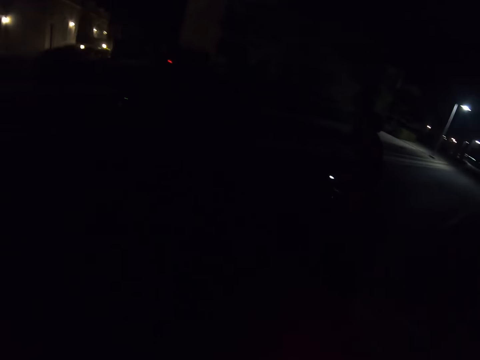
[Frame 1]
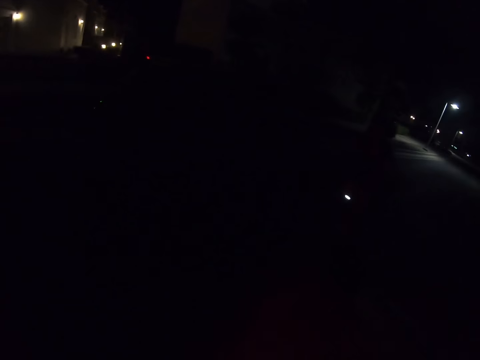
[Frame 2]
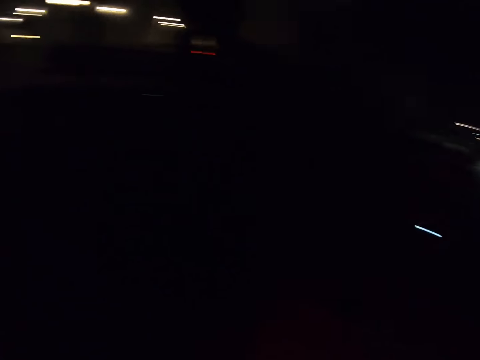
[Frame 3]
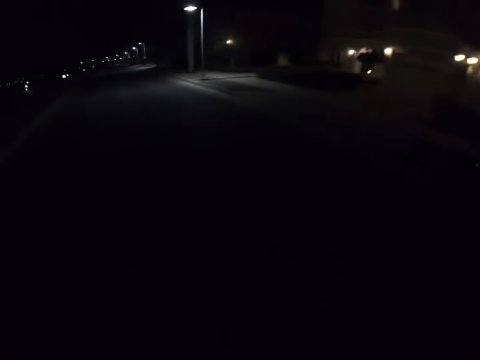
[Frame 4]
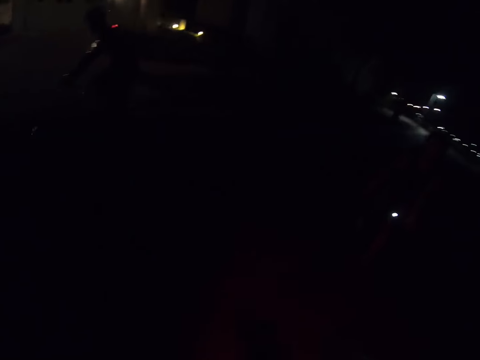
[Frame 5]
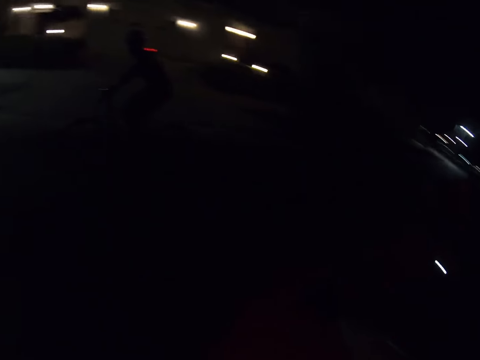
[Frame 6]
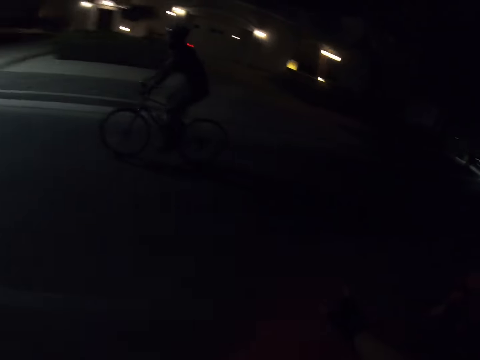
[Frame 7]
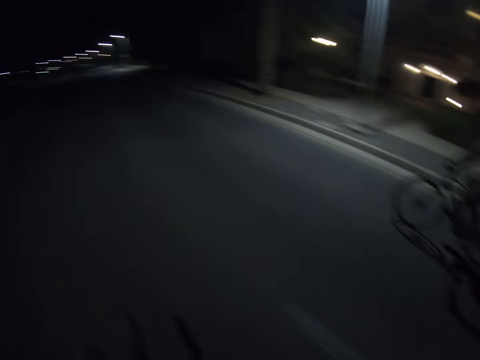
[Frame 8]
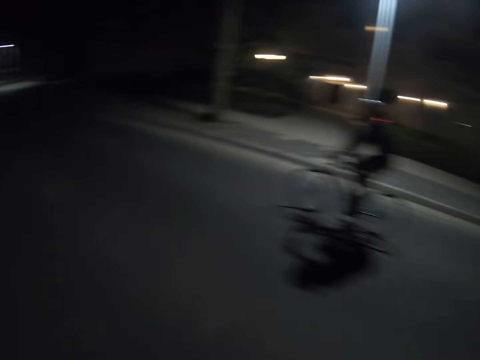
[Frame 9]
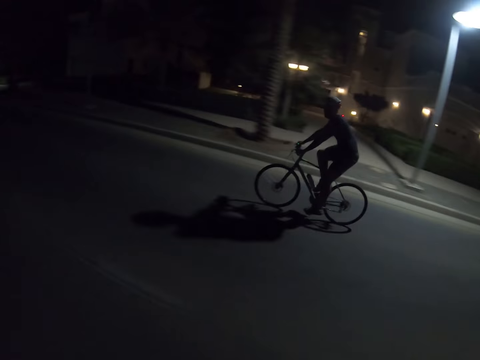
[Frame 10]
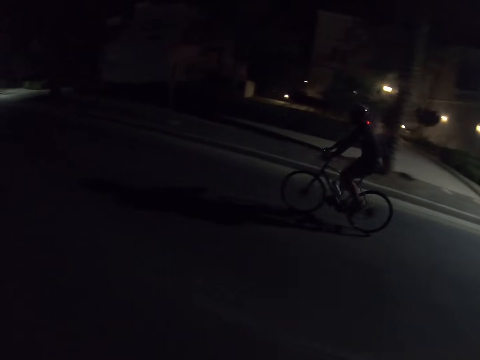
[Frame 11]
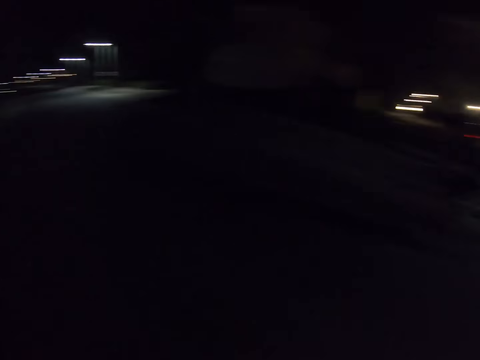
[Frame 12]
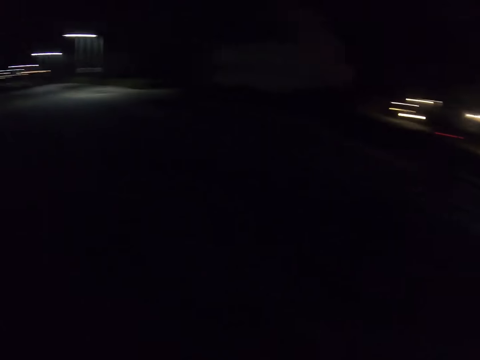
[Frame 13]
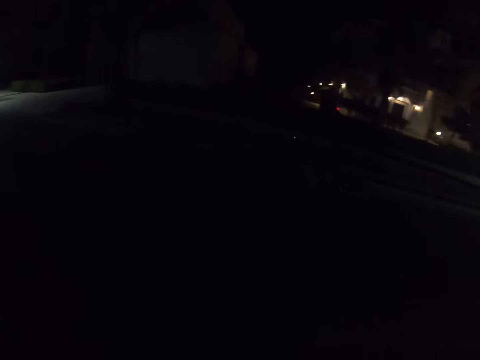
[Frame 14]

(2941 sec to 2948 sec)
The camera wearer cycles on the road.

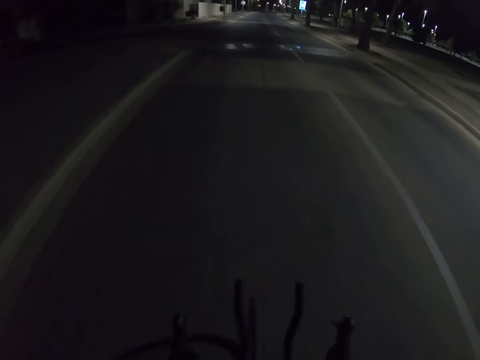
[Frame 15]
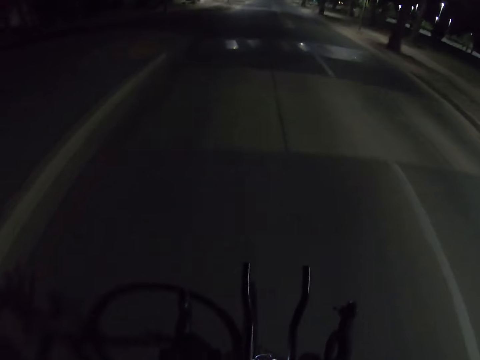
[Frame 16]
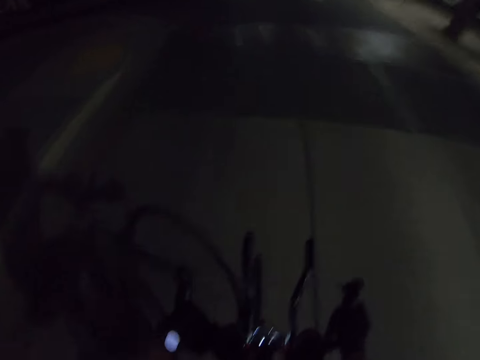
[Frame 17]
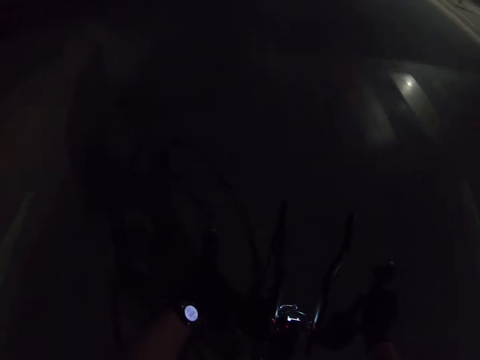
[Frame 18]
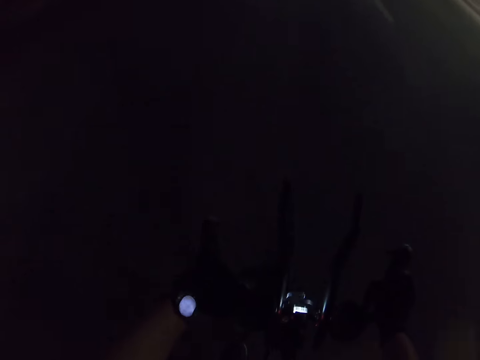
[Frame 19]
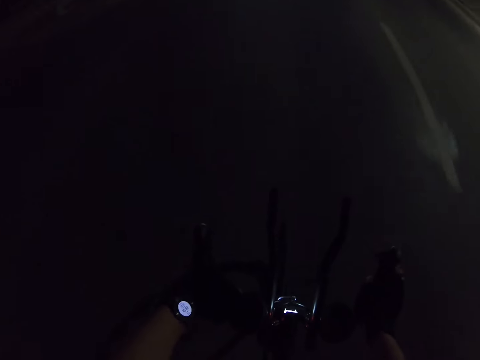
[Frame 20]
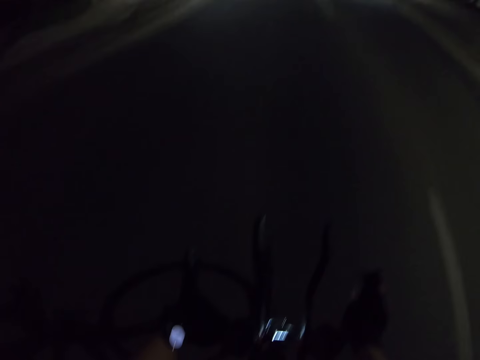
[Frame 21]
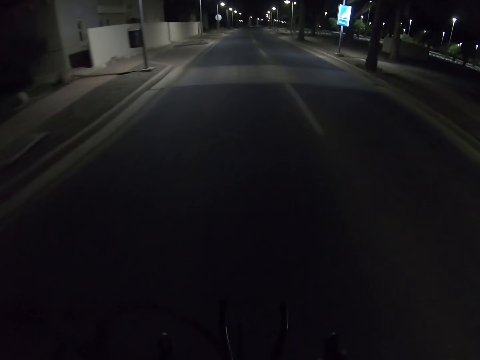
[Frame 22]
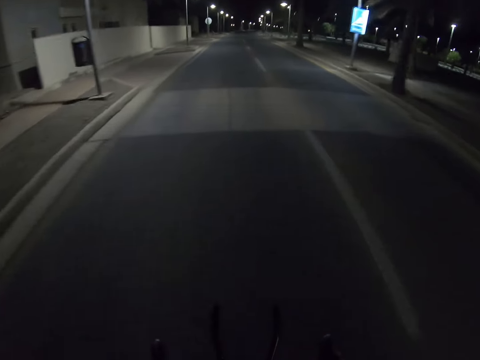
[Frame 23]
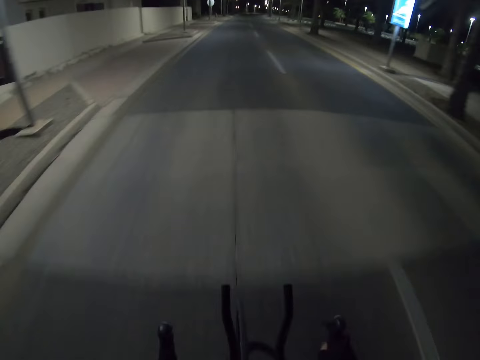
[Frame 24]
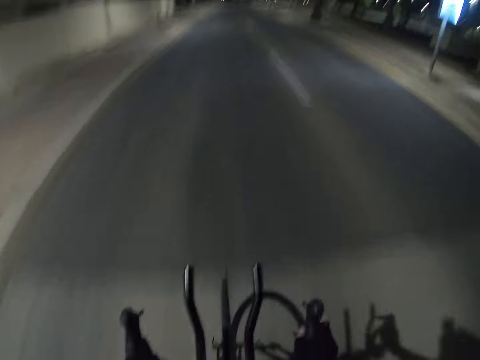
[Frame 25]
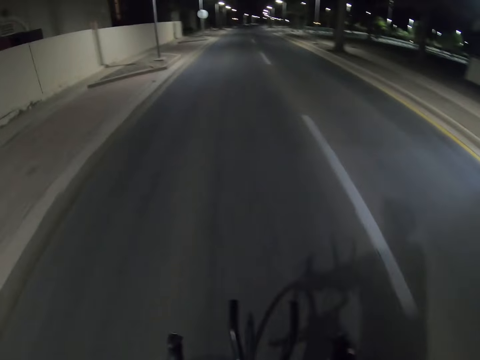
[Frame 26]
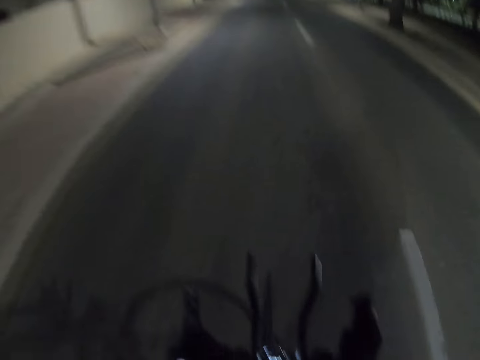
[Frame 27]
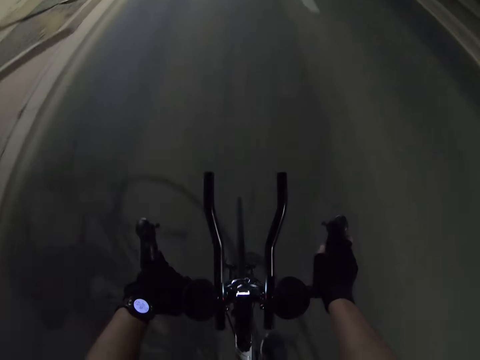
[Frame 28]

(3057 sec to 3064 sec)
The camera wearer moves his right hand.

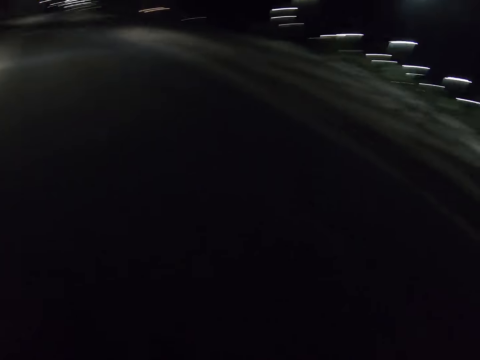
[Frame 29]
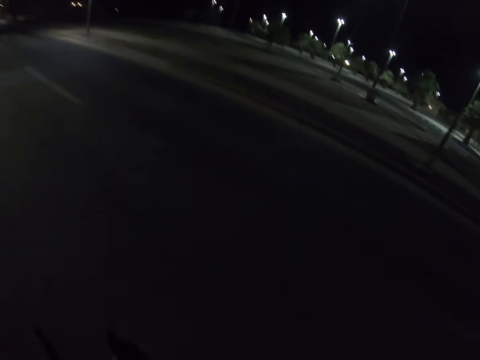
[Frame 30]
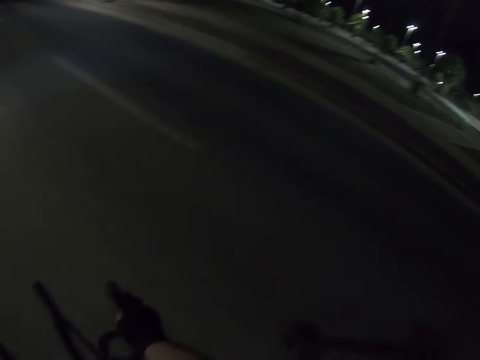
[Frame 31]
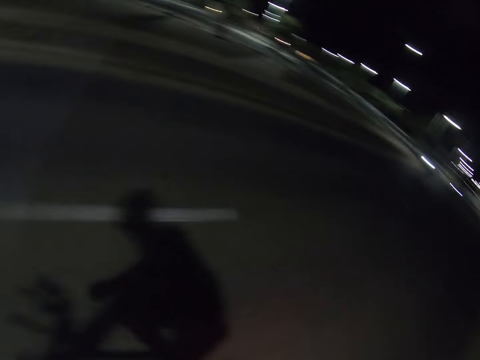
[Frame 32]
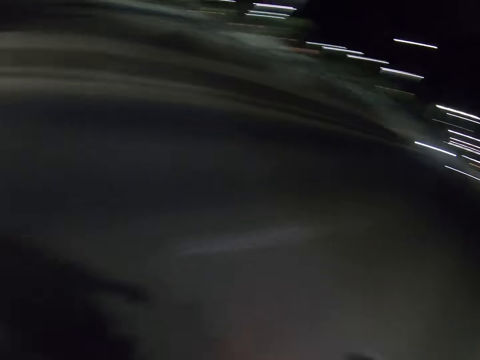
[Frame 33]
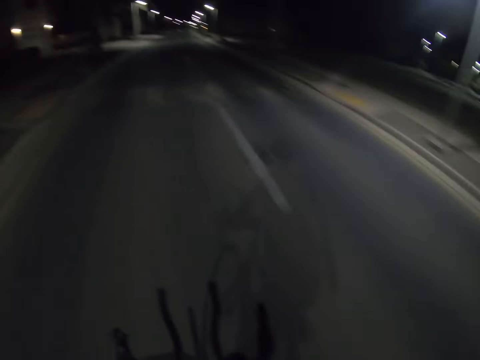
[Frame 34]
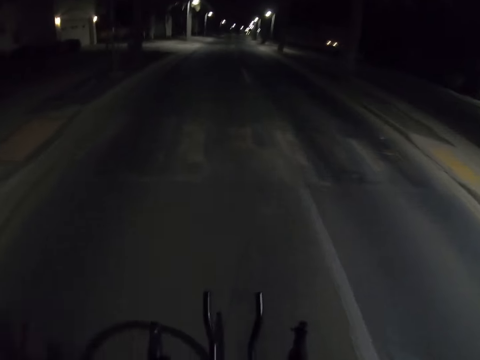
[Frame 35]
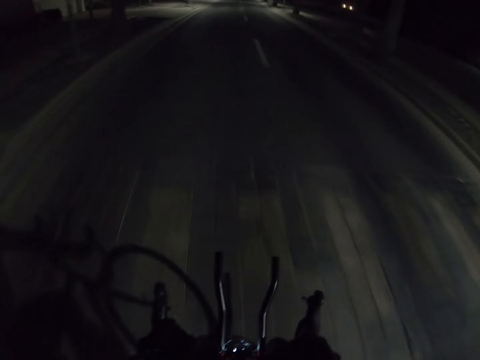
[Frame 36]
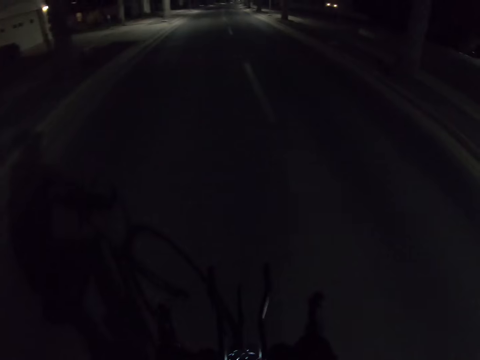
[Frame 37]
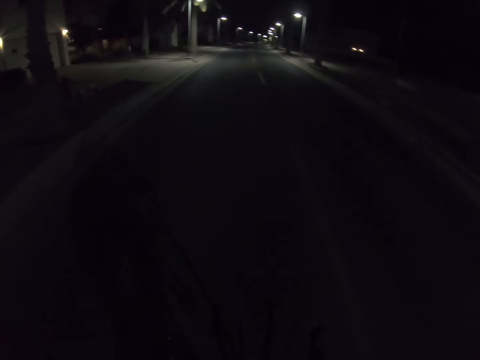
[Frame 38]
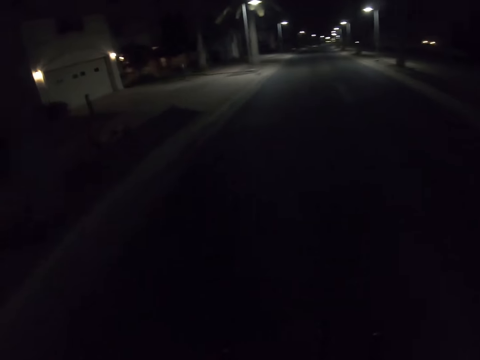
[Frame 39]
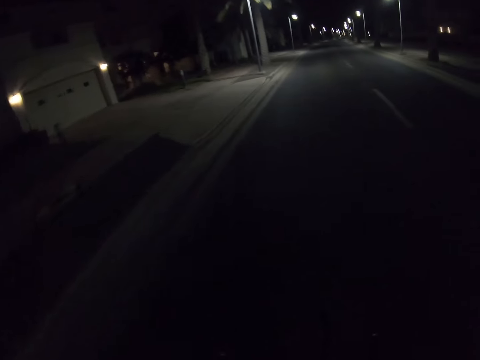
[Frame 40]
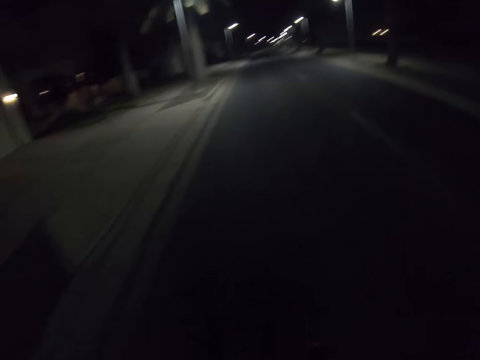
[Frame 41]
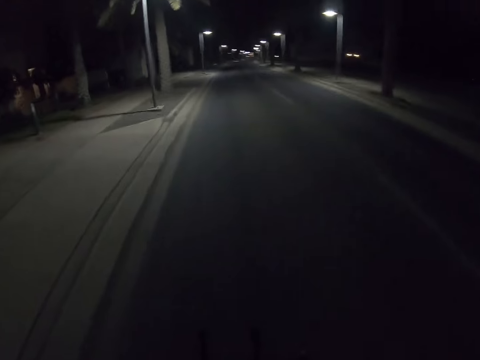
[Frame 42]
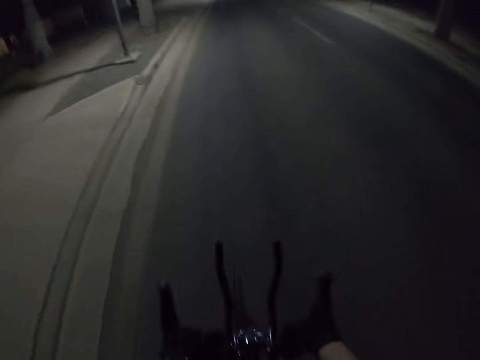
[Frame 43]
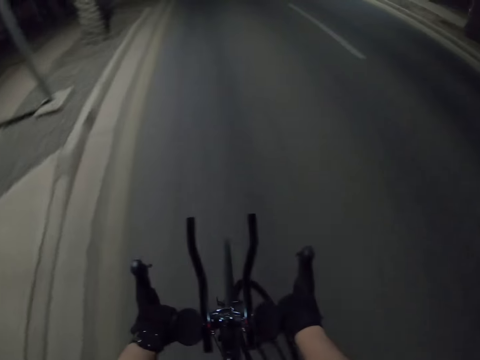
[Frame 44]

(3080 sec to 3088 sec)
A person rides a bicycle. Another person rides a bicycle.

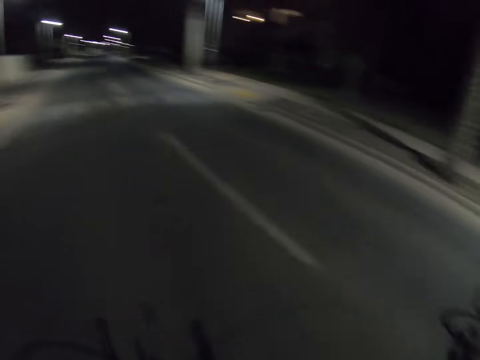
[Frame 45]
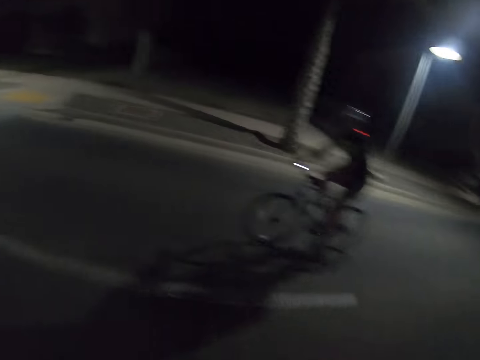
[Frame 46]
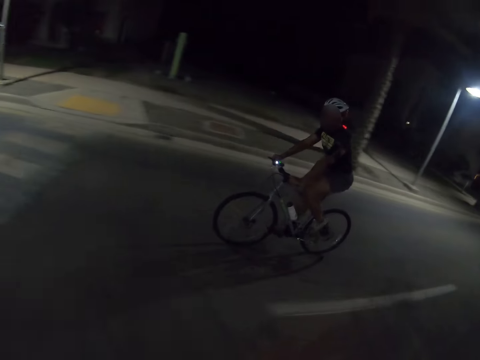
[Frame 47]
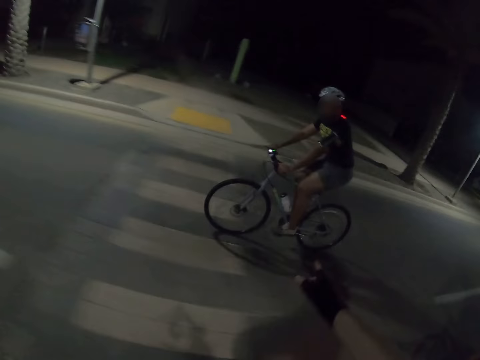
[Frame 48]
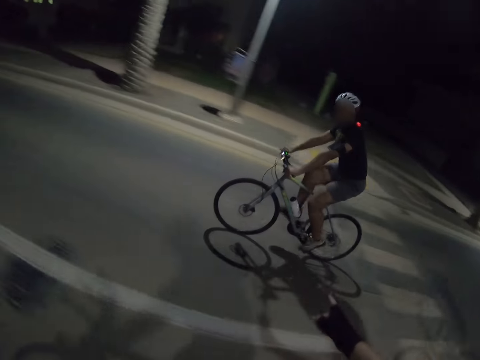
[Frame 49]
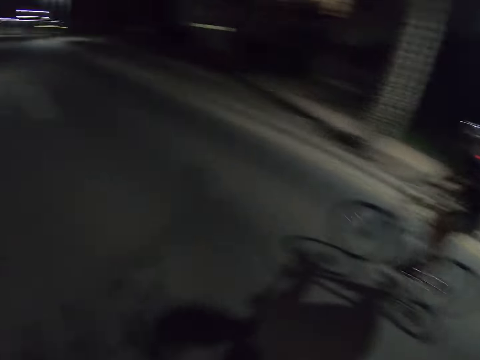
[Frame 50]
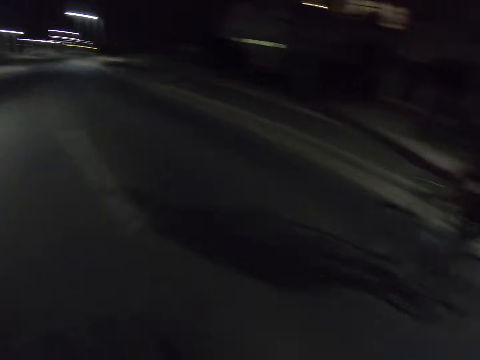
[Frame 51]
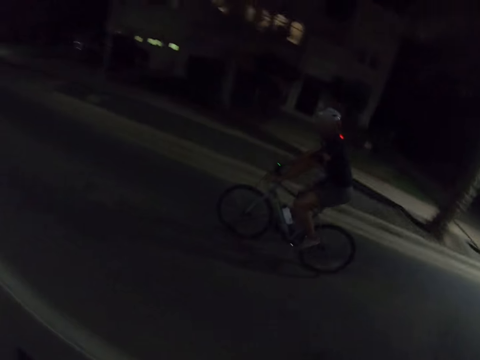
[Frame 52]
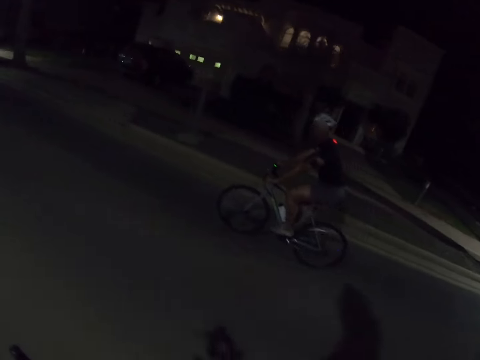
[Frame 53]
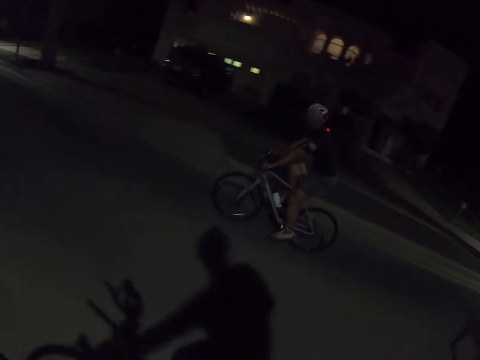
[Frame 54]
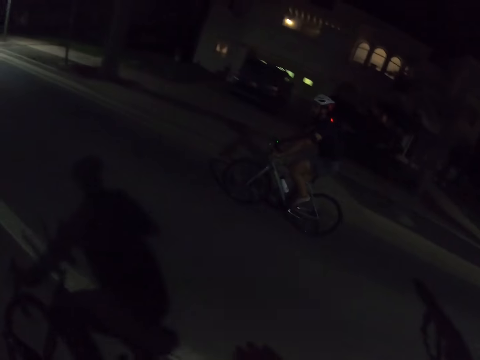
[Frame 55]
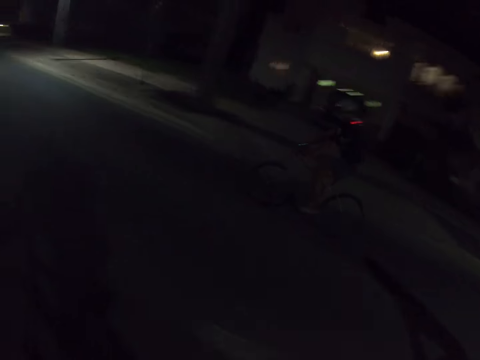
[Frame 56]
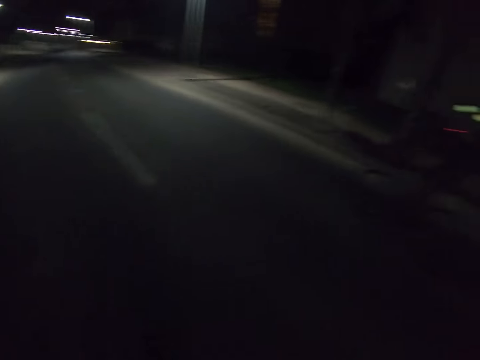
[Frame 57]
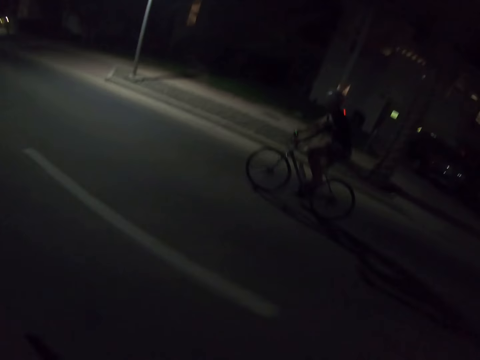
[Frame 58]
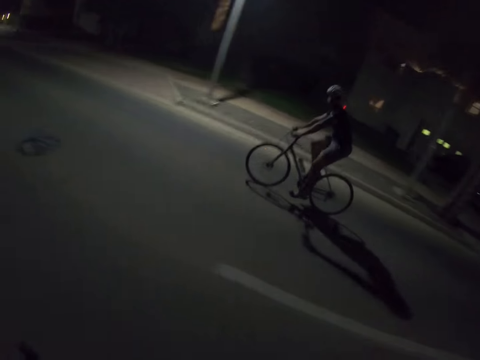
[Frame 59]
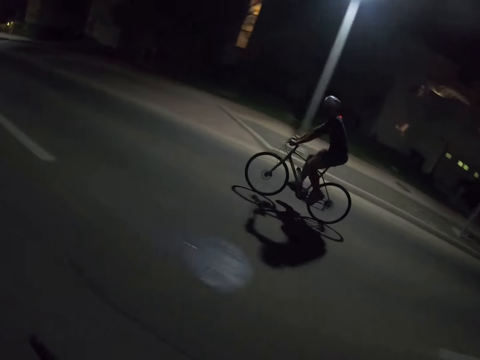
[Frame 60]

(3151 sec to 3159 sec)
The camera wearer interacts with a man. The camera wearer cycles a bicycle on the road.
